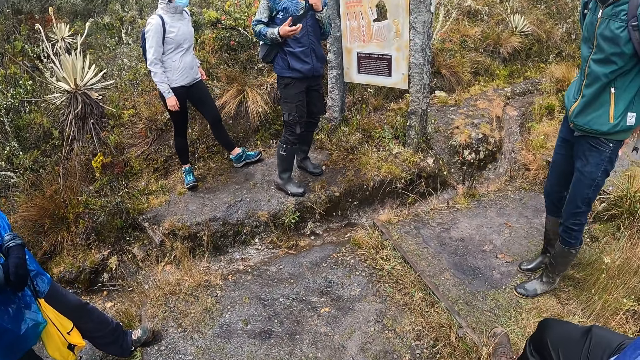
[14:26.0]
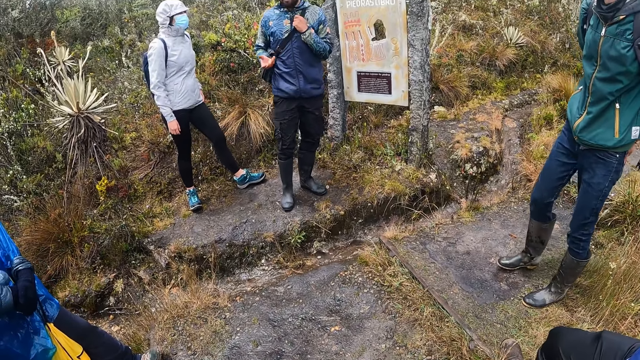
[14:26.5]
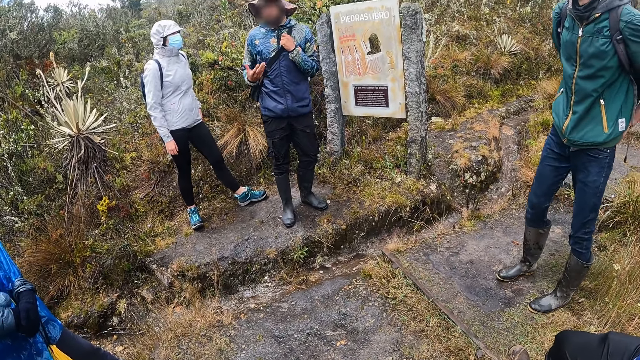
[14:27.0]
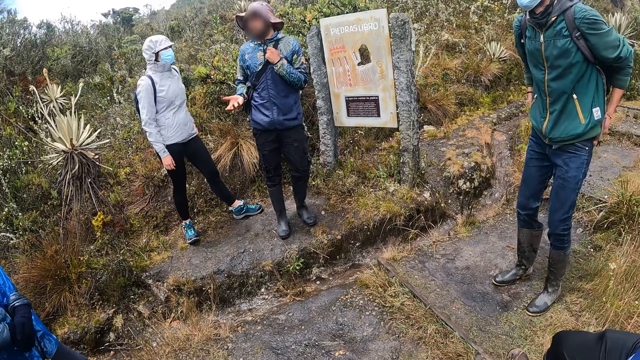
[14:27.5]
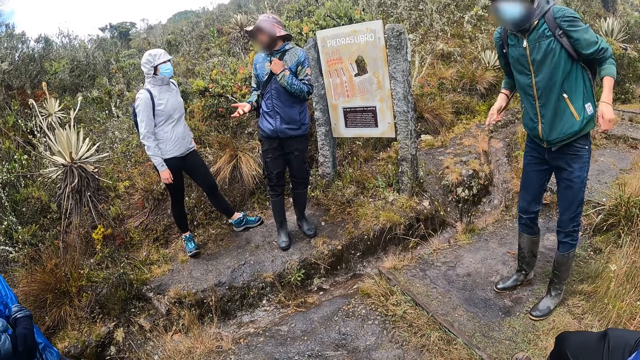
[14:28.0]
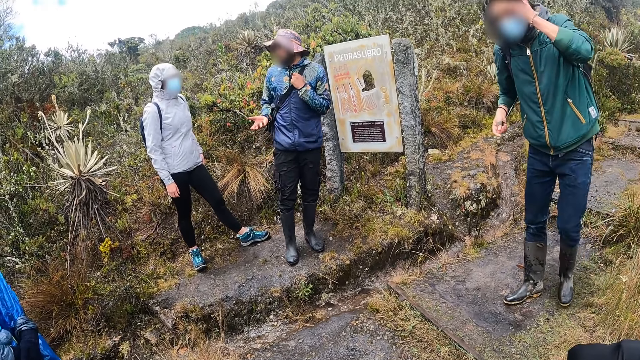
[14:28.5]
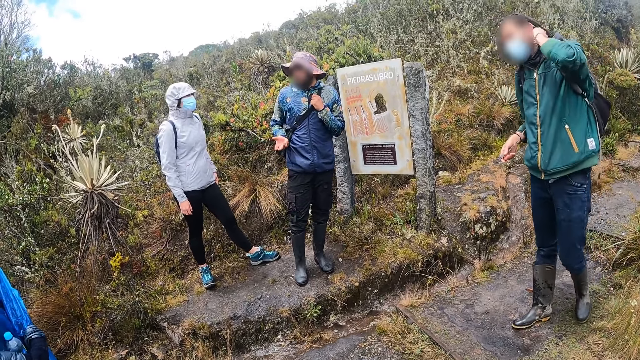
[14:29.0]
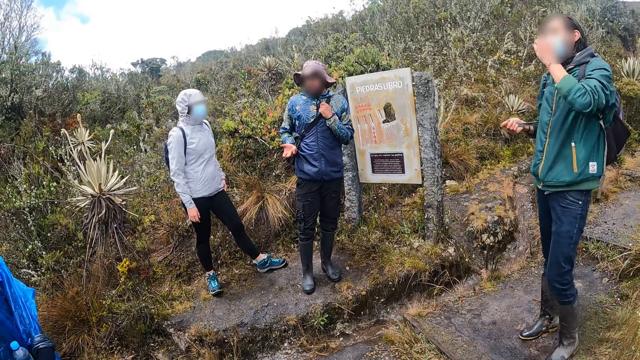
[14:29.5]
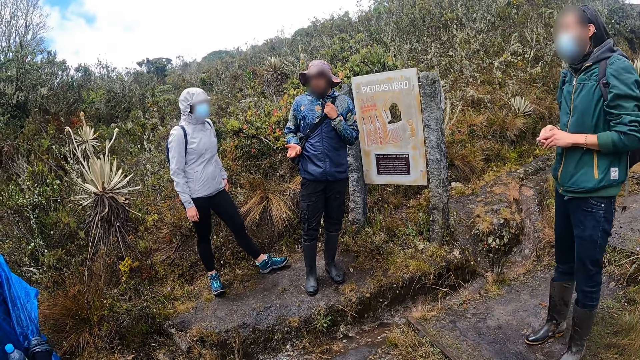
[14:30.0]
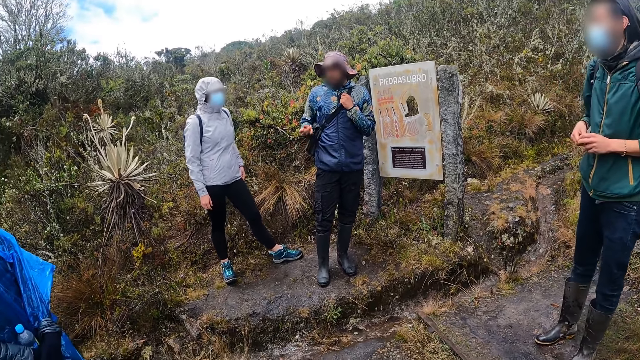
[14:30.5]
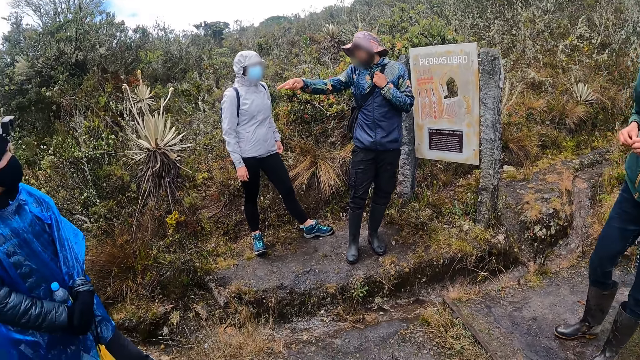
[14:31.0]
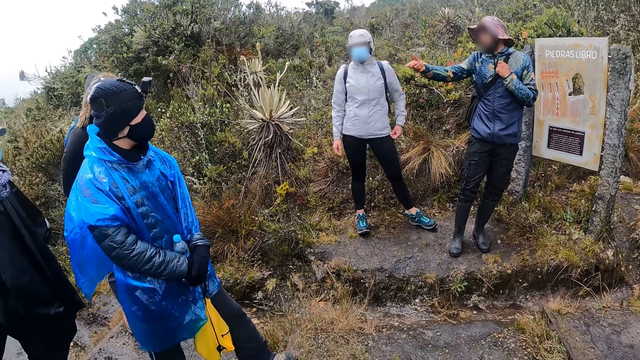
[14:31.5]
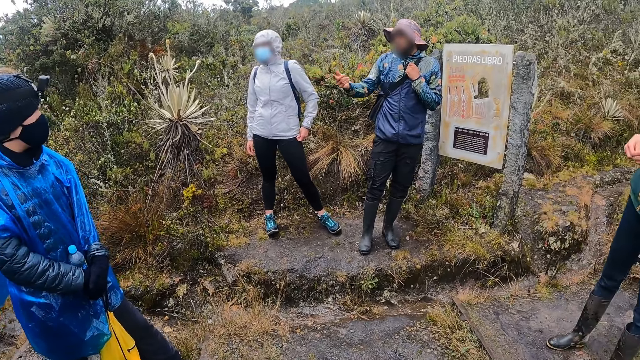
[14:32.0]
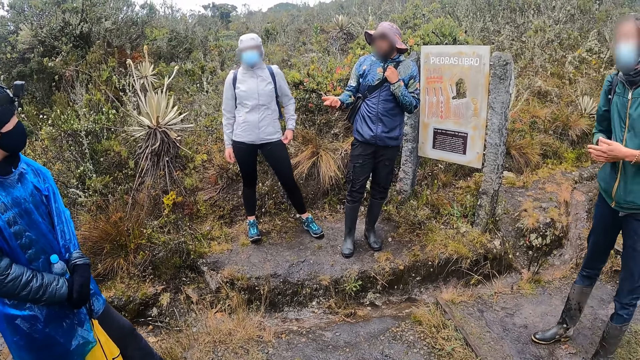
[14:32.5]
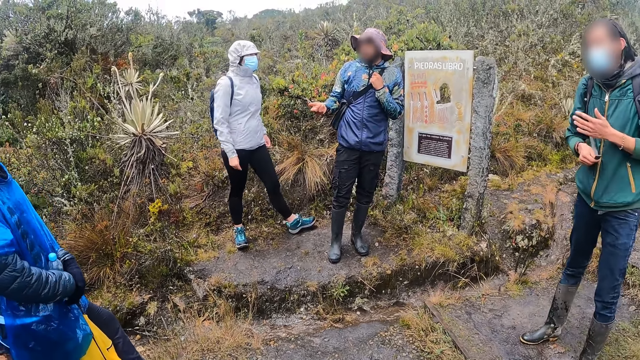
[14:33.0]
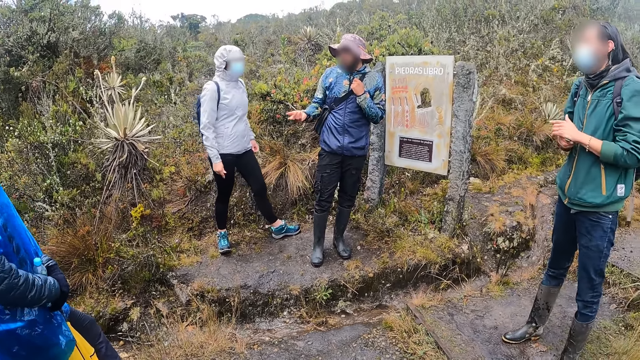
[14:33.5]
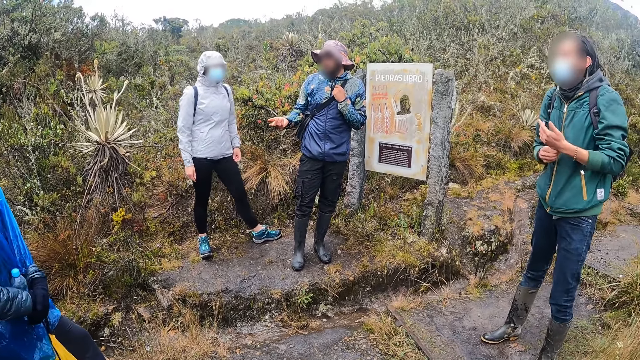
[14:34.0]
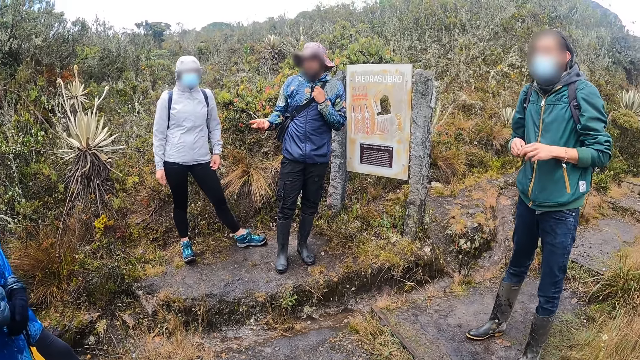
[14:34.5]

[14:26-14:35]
A man interacts with everyone outside. Another man adjusts his hair with his left hand.

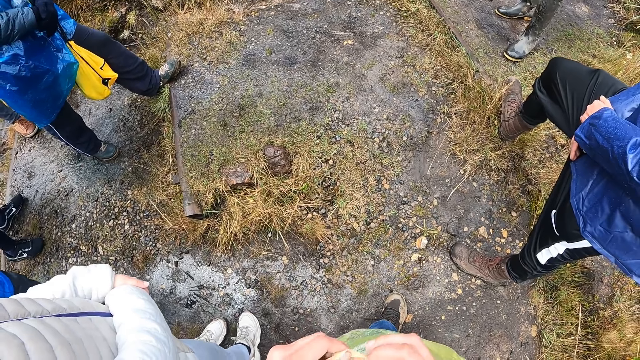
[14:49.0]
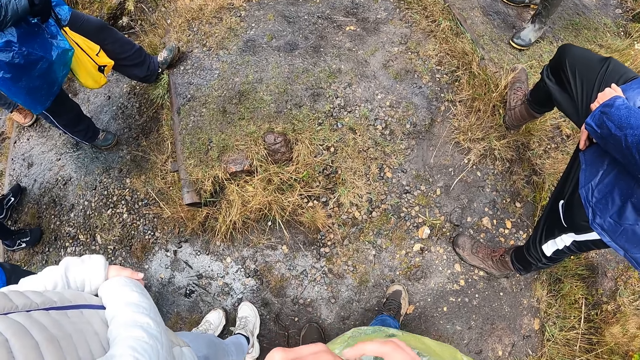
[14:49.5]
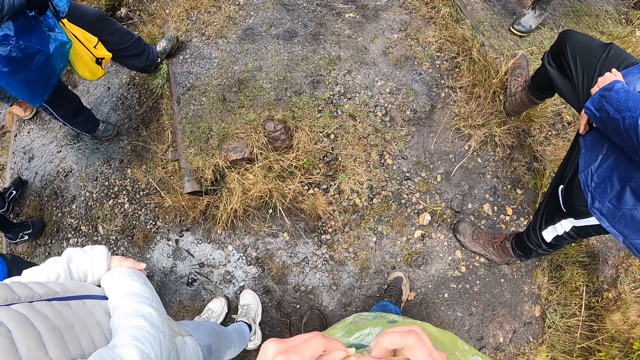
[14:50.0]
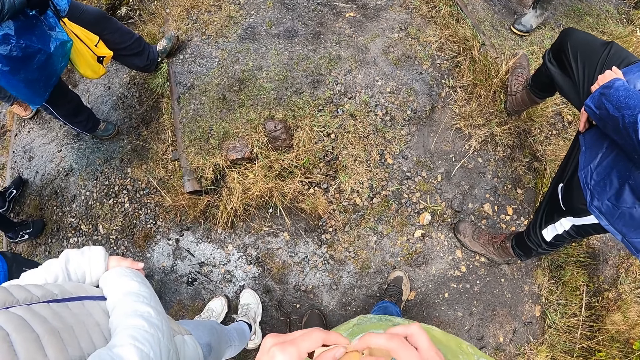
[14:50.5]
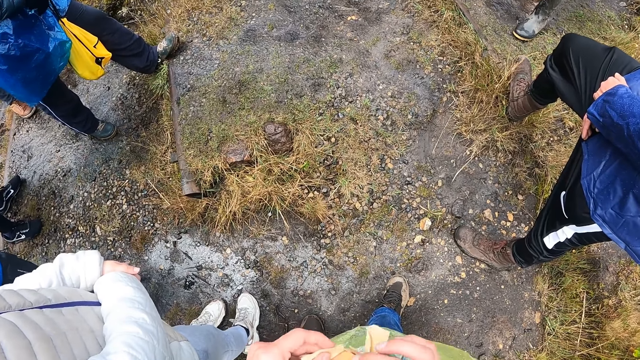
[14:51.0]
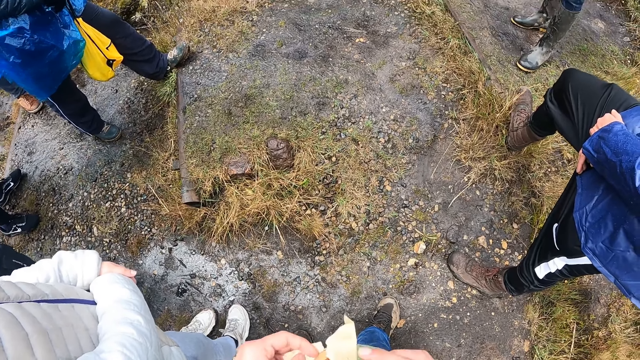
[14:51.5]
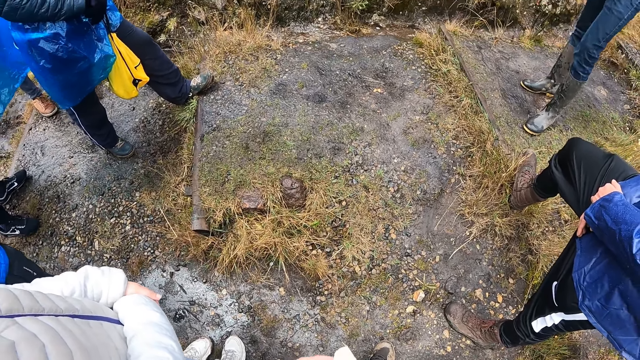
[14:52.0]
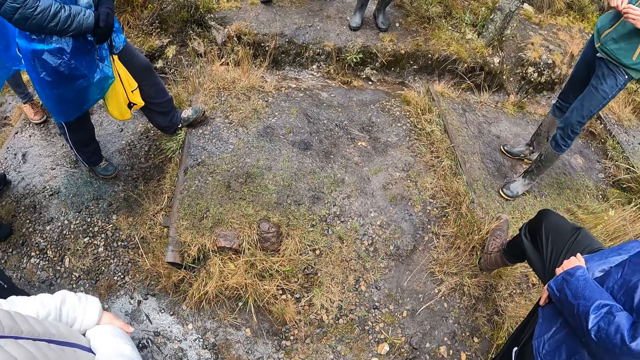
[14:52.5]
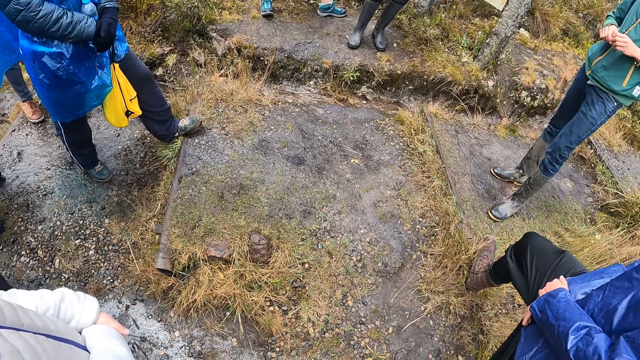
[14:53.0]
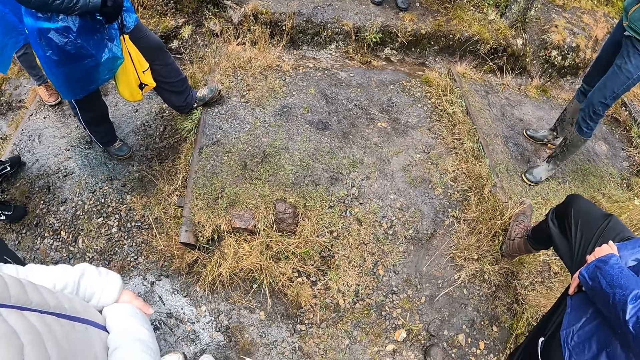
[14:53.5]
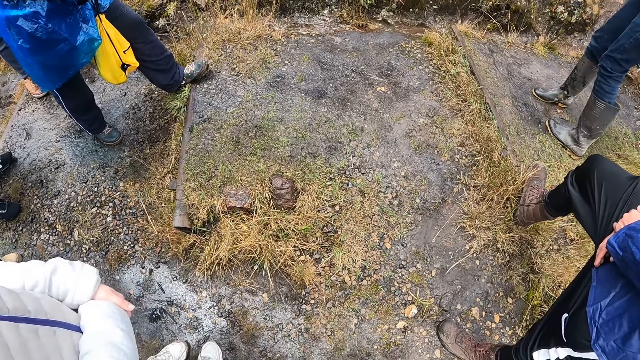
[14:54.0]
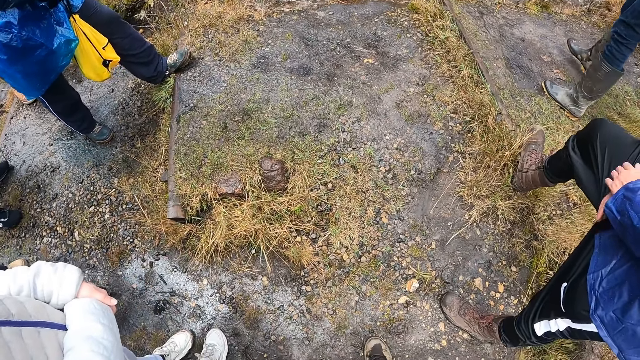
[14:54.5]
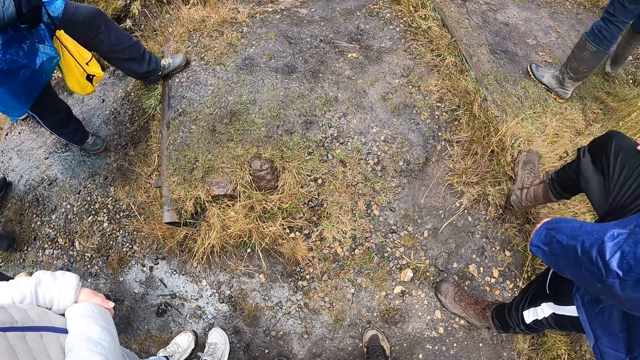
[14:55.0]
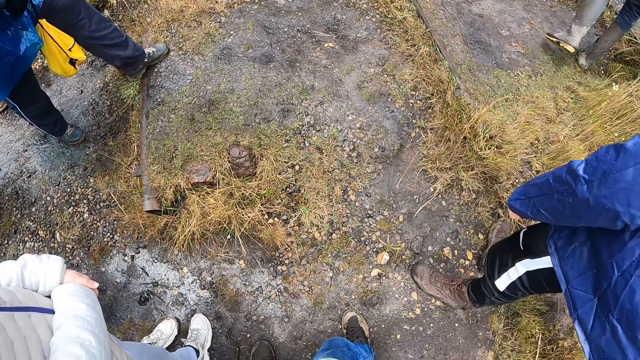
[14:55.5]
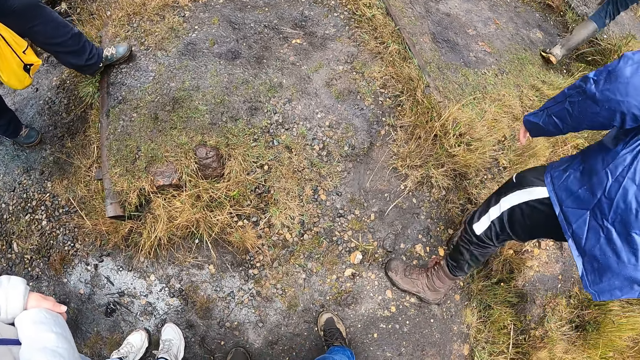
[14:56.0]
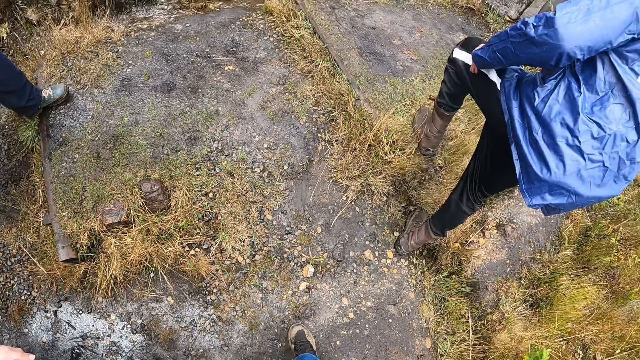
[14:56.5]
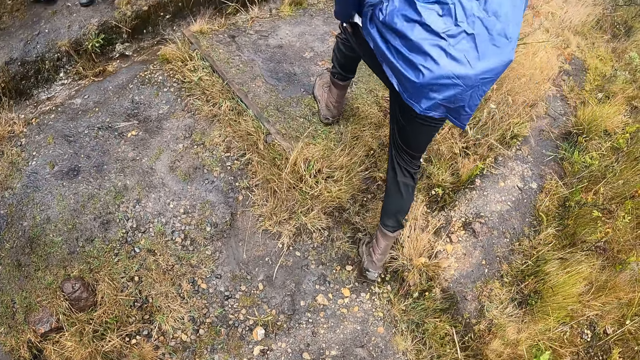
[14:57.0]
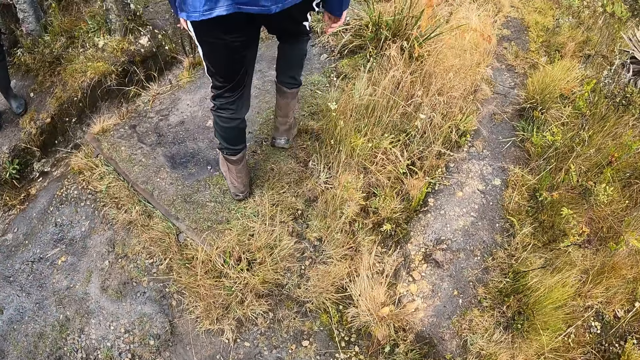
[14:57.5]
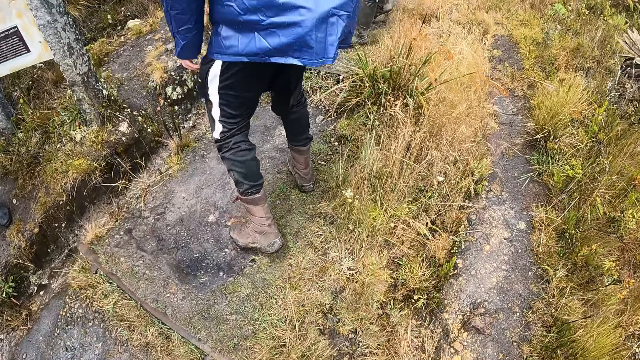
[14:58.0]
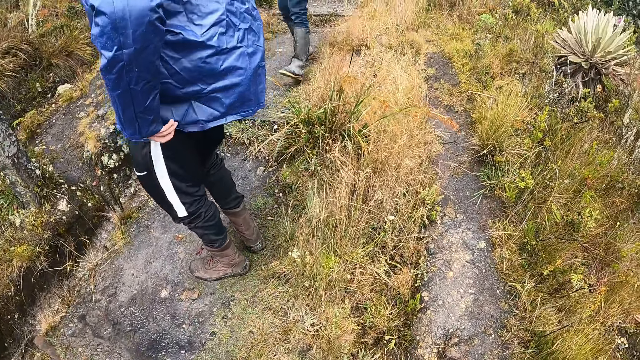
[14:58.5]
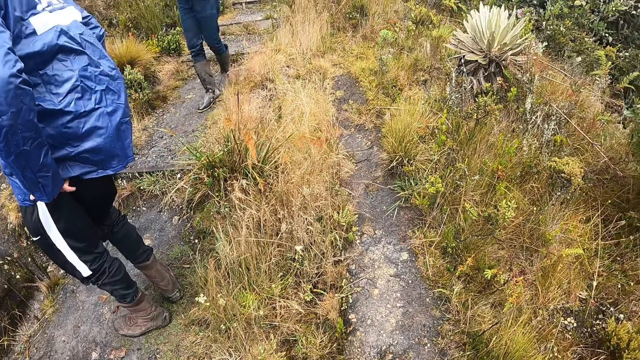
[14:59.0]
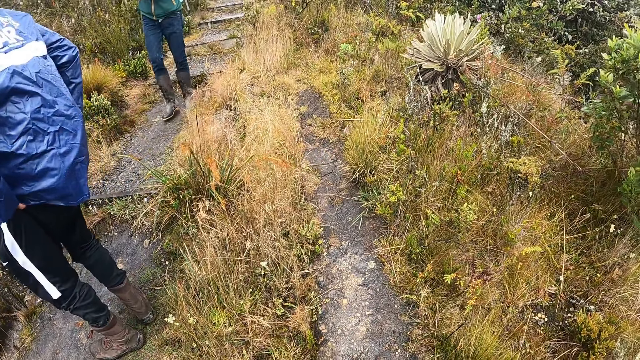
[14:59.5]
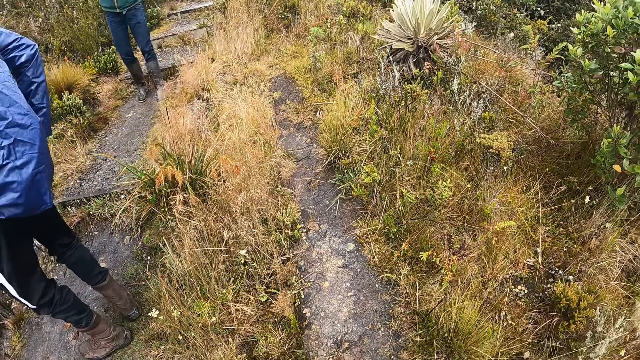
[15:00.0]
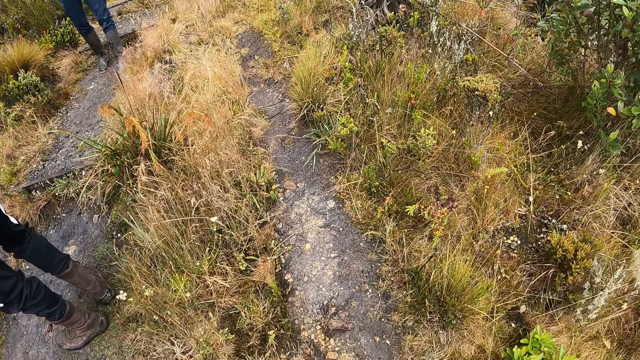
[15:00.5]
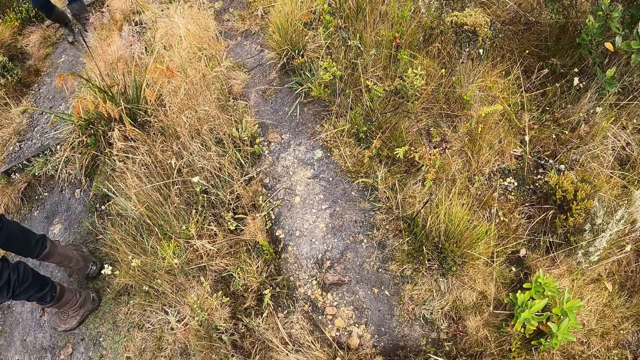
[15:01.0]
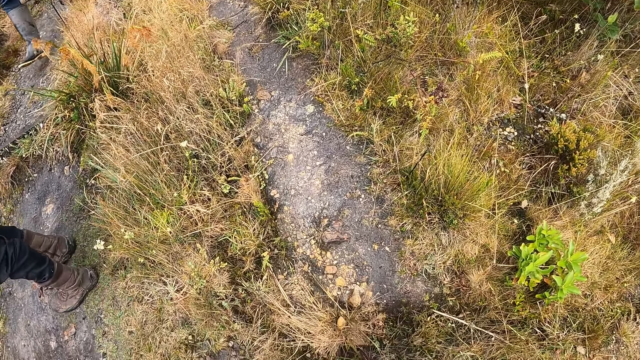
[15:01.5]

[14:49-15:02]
The camera wearer unwraps the paper.
